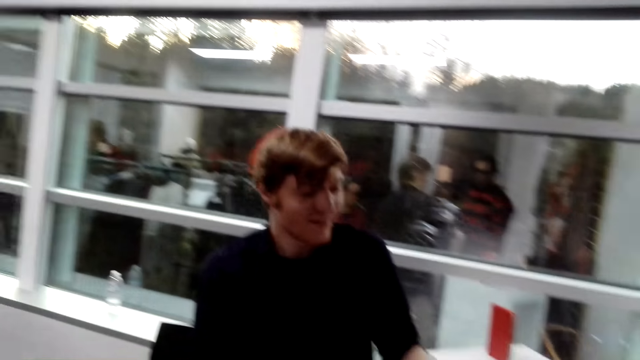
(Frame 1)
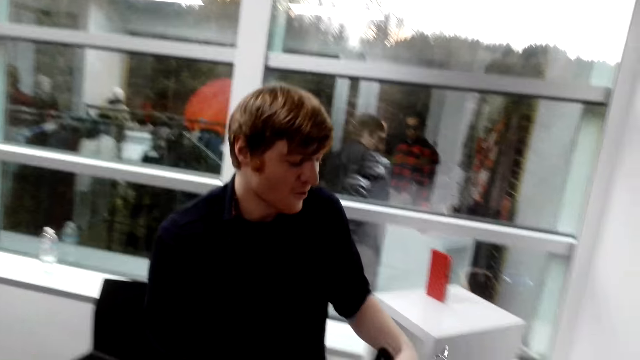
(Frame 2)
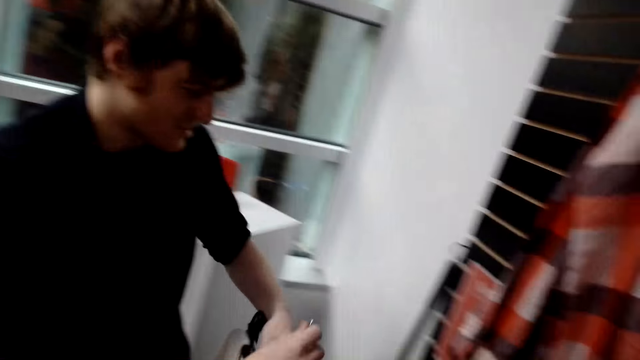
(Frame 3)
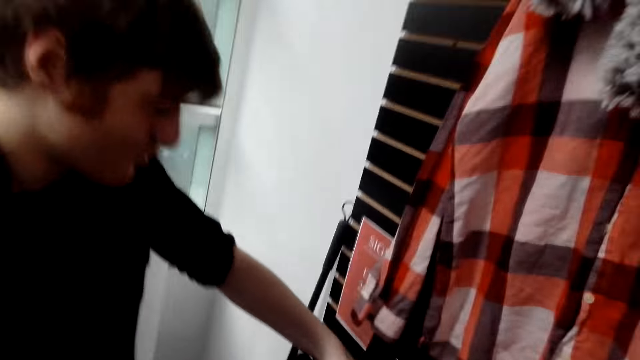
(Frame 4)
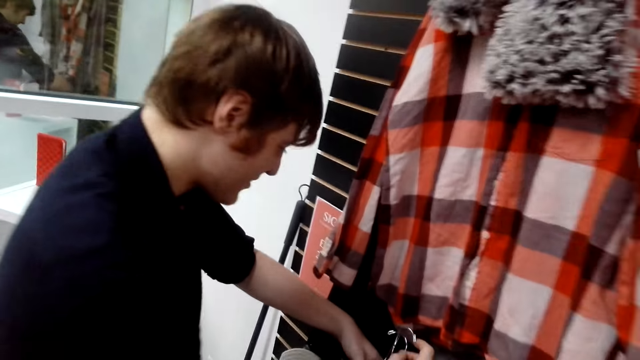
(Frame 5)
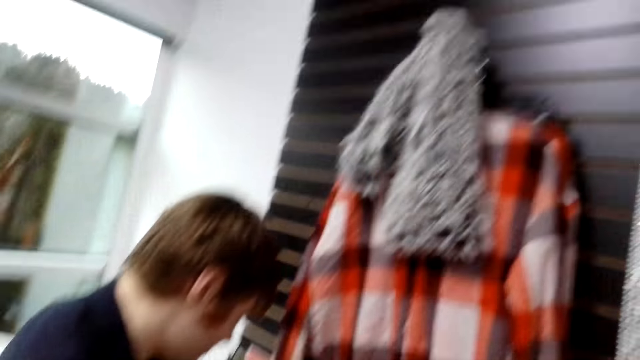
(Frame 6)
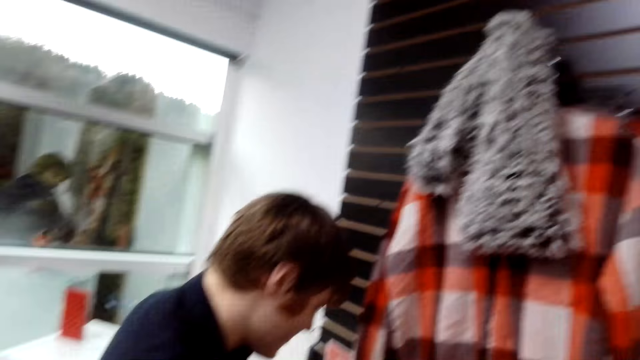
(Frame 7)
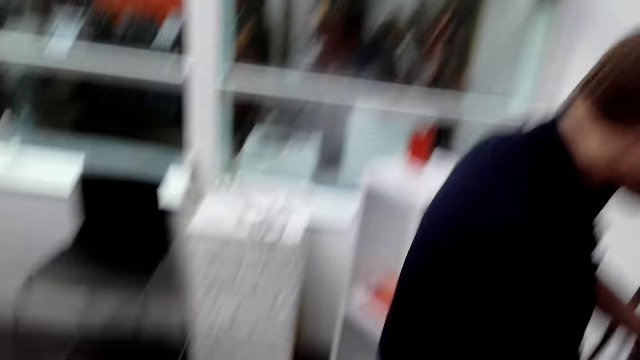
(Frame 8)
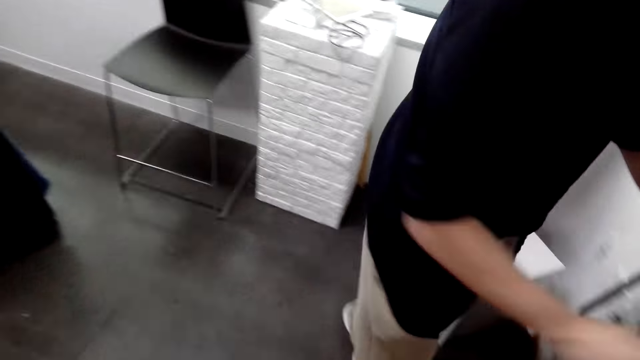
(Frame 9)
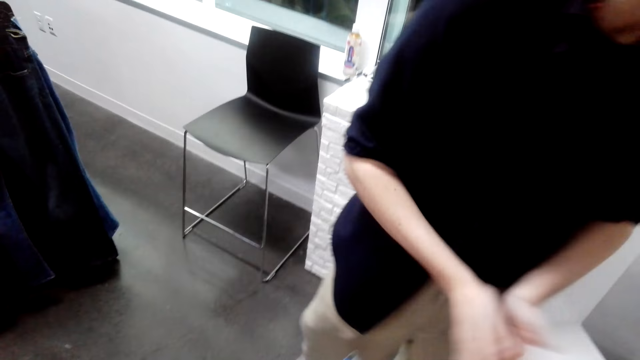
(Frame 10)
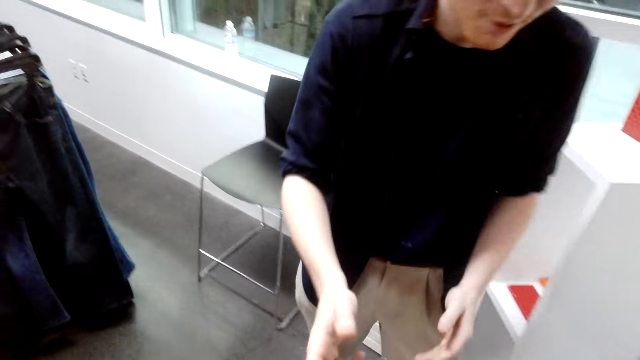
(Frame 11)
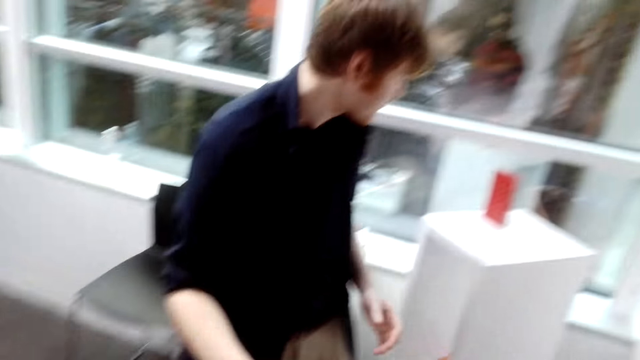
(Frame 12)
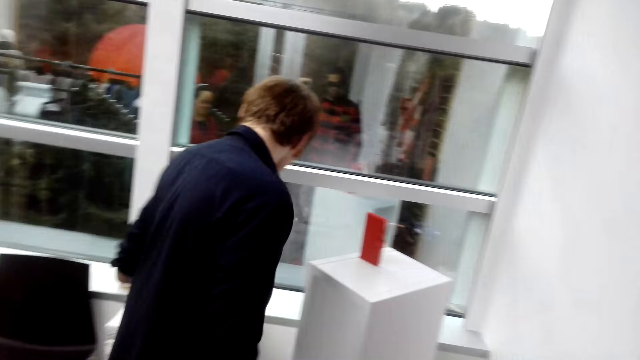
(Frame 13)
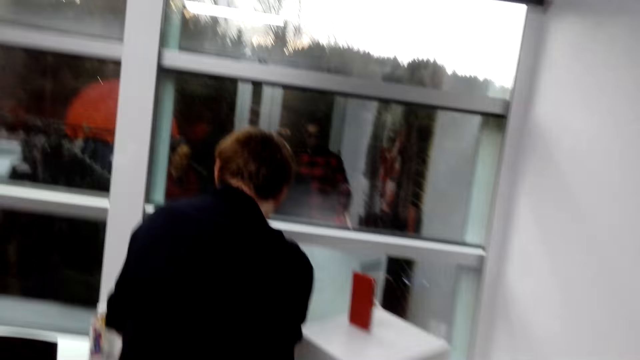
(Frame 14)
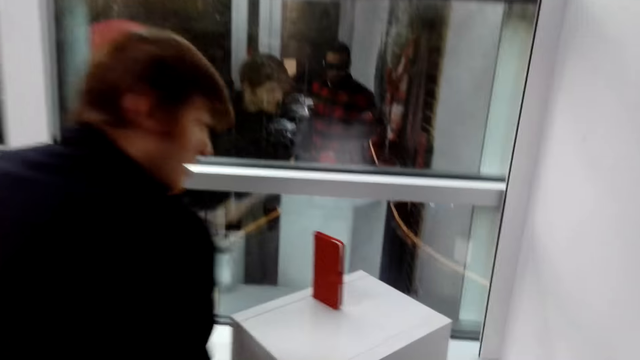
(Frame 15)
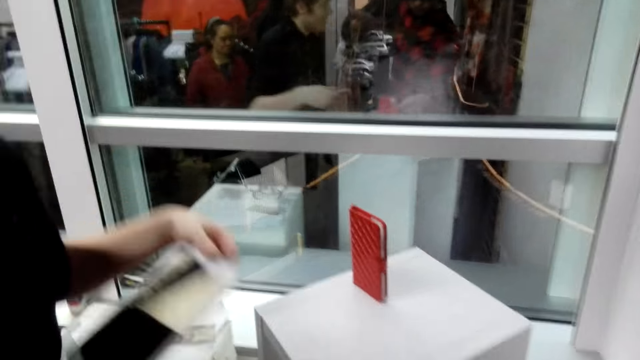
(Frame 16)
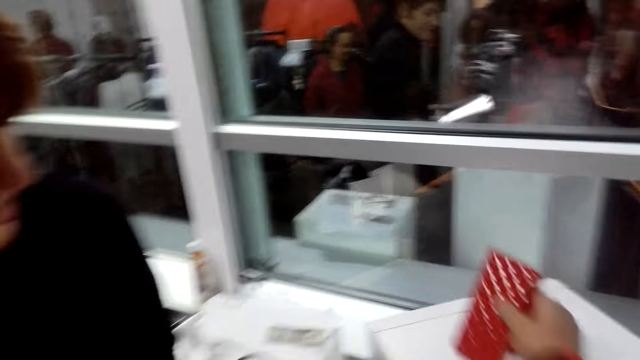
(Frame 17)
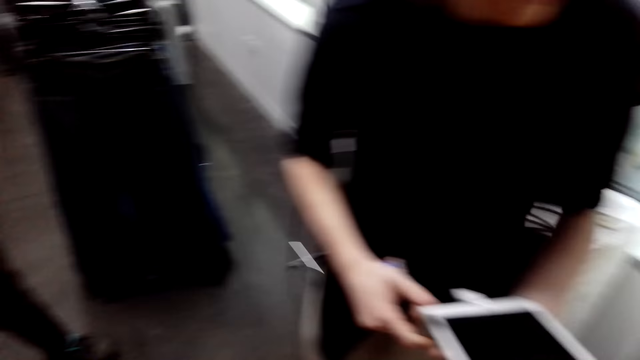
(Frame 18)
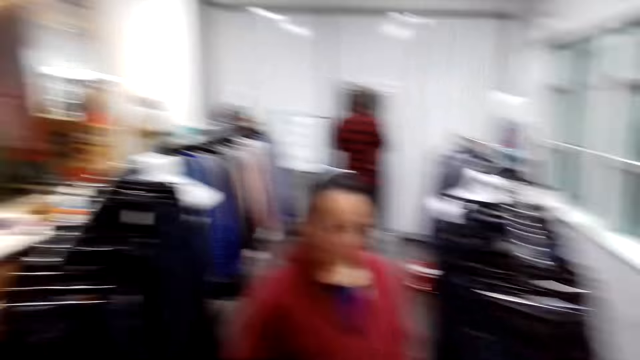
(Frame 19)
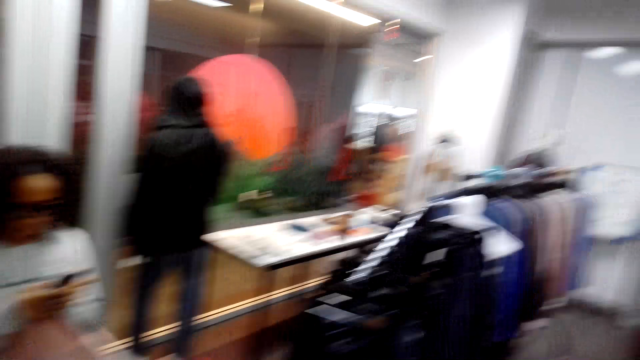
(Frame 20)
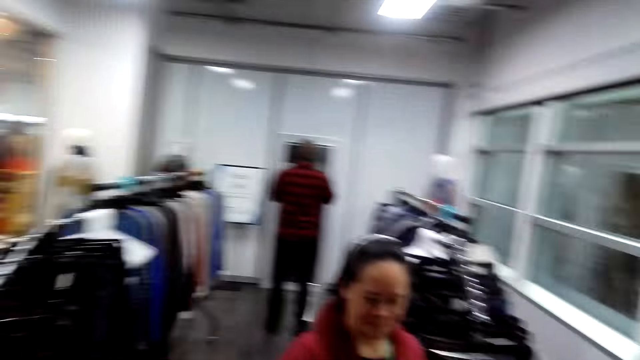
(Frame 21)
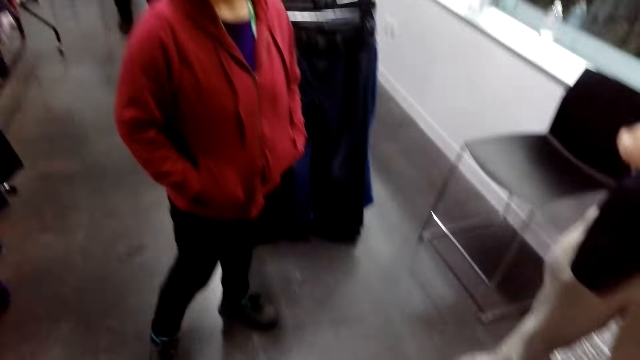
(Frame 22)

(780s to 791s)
A man picks a phone from the table. The camera wearer stares around the shop.

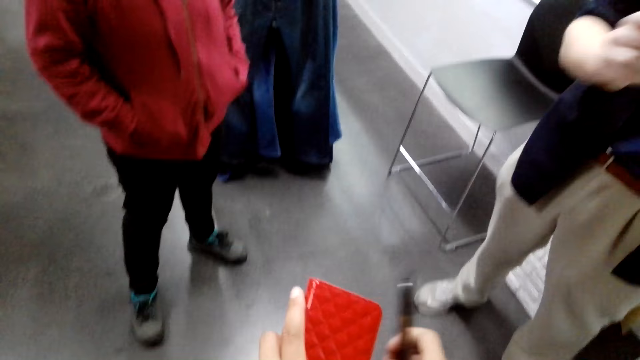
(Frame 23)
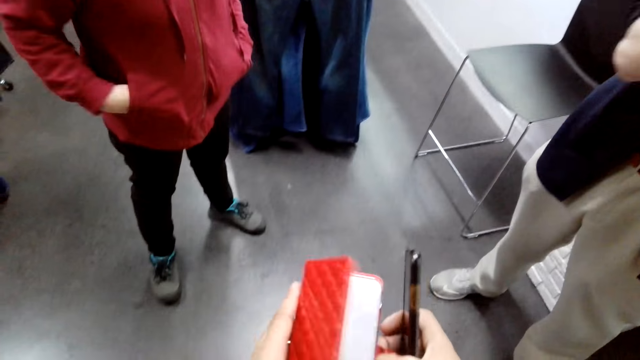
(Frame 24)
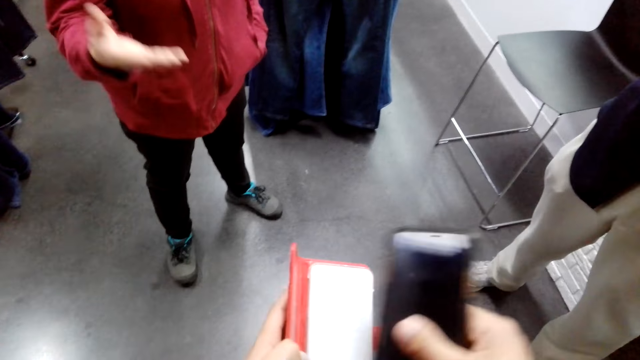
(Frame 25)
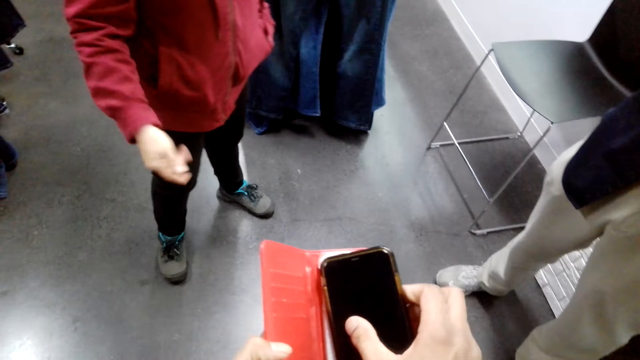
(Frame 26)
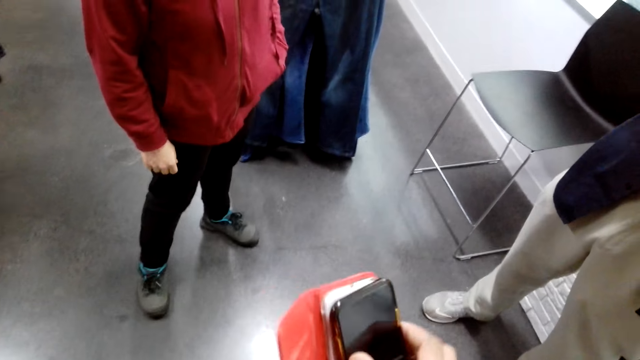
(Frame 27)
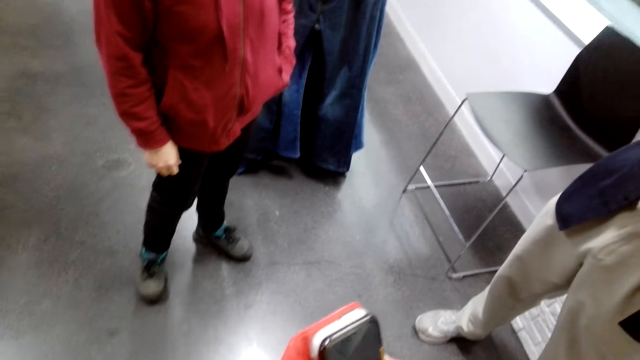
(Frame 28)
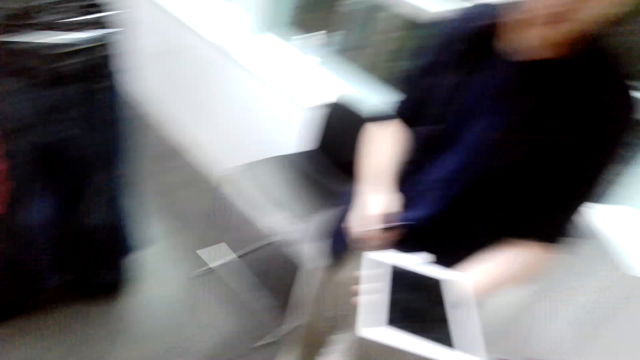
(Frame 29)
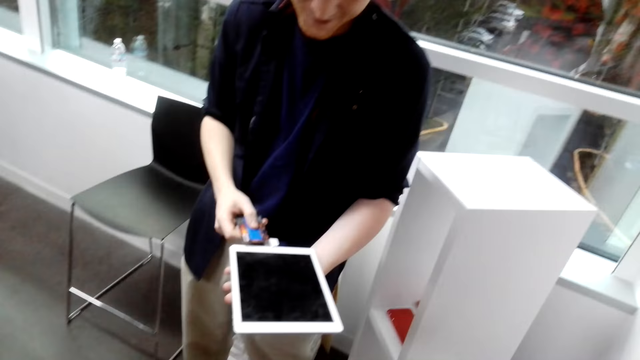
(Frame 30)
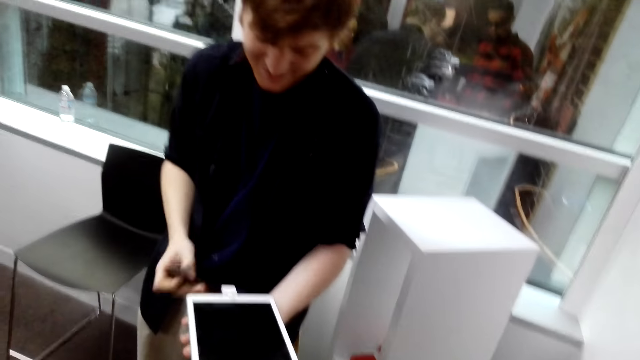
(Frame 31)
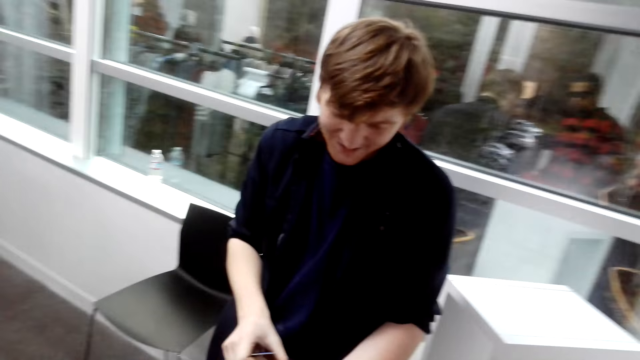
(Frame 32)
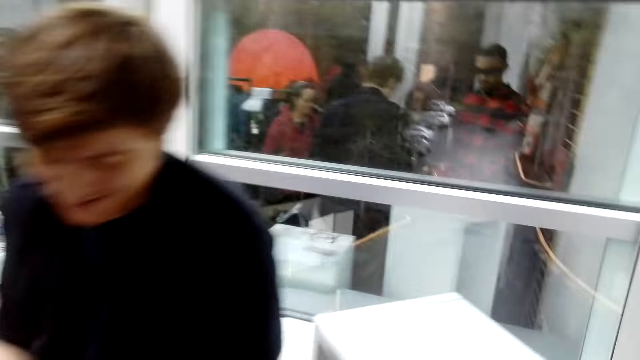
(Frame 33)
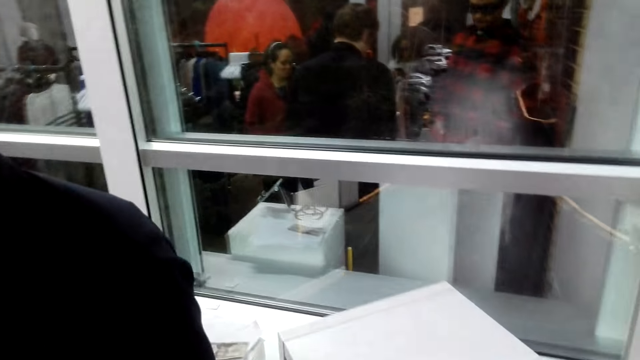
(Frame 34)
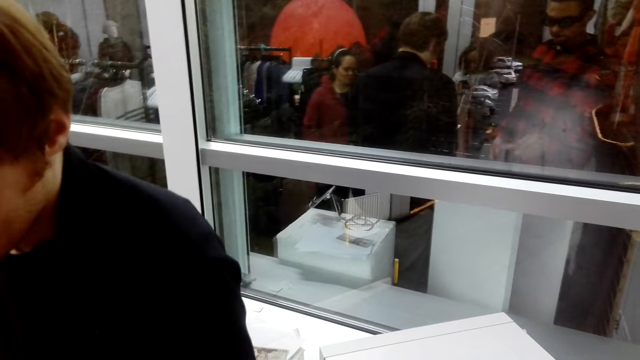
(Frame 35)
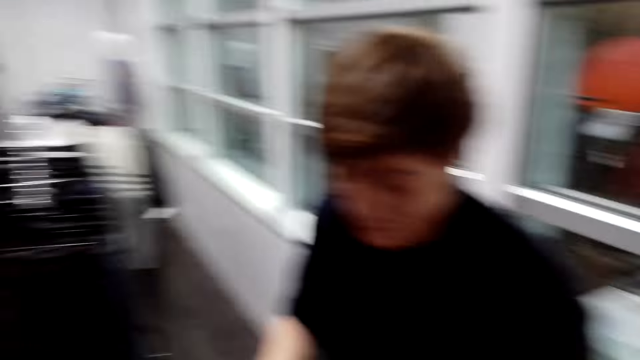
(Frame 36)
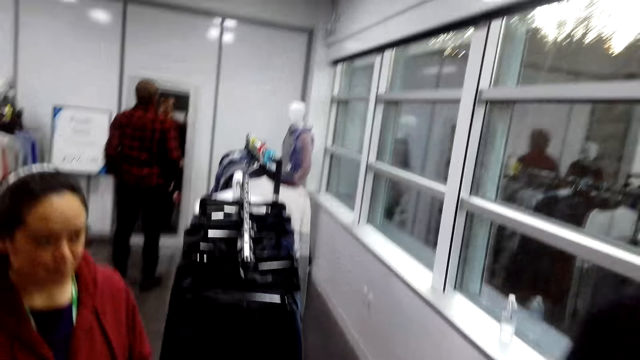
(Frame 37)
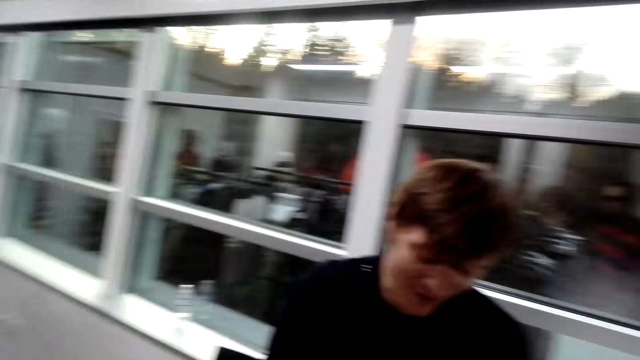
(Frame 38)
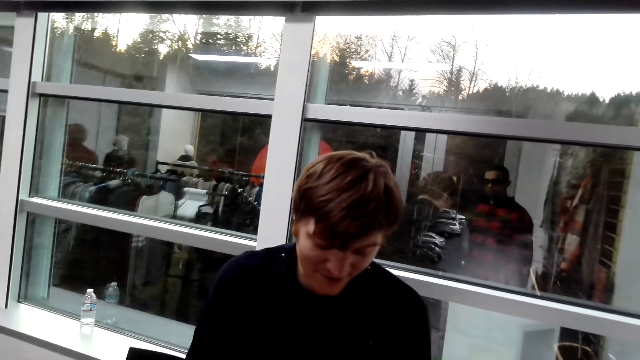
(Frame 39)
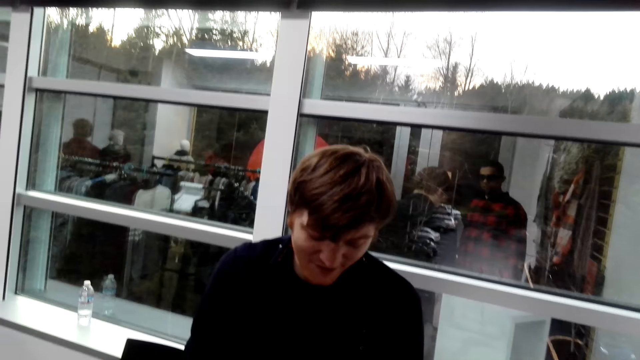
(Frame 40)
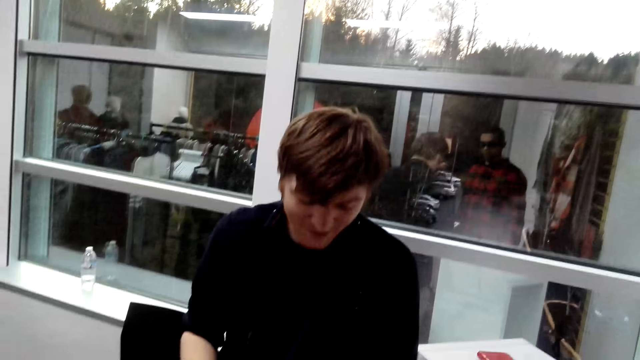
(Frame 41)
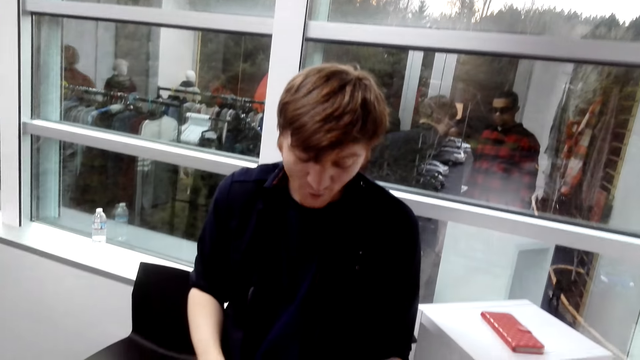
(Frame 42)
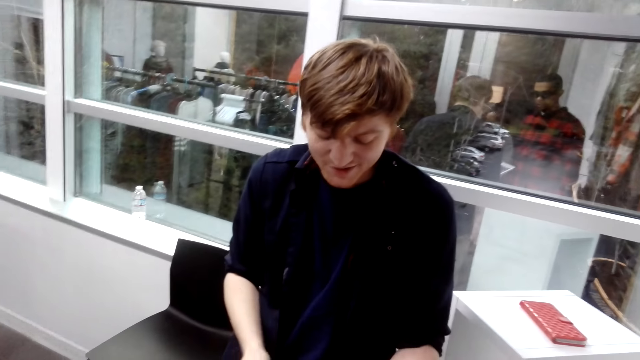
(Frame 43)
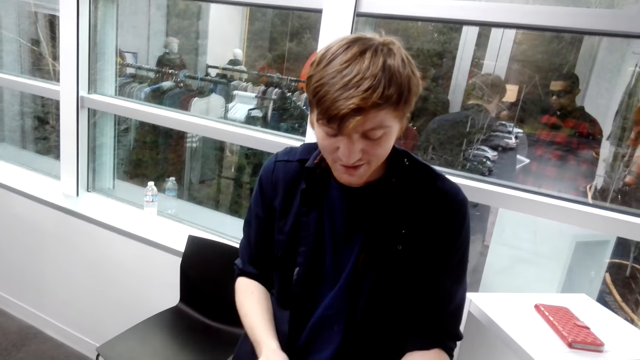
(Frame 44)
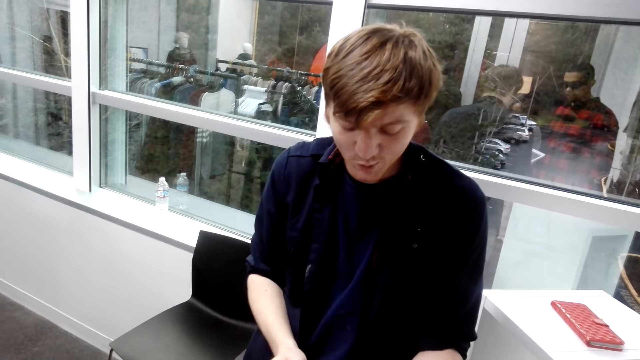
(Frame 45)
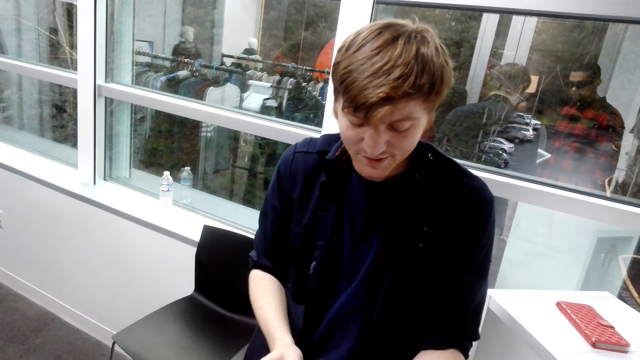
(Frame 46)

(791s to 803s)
The camera wearer opens the phone cover. They put the phone in the phone cover. They stare around the shop.
